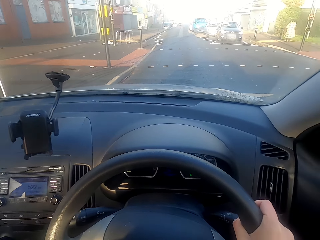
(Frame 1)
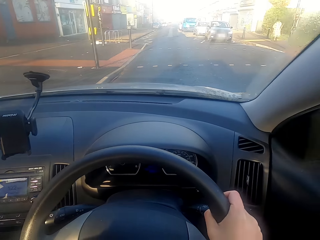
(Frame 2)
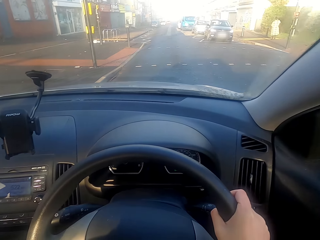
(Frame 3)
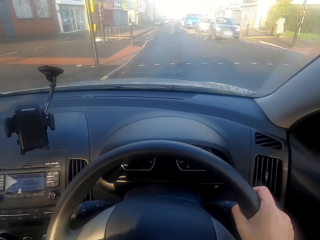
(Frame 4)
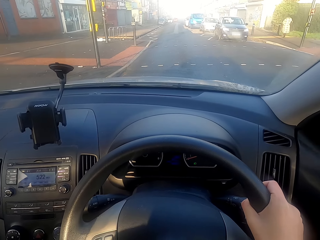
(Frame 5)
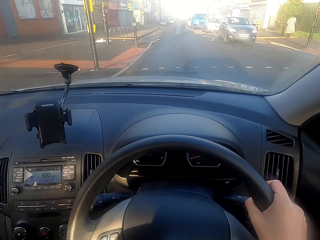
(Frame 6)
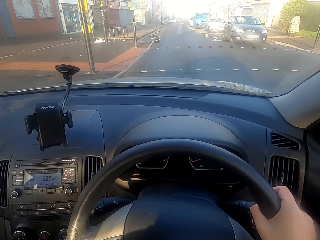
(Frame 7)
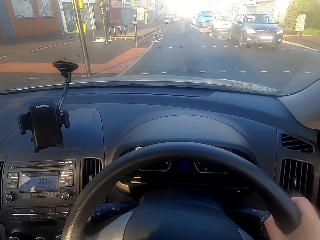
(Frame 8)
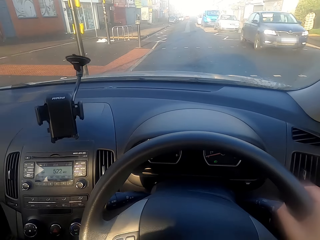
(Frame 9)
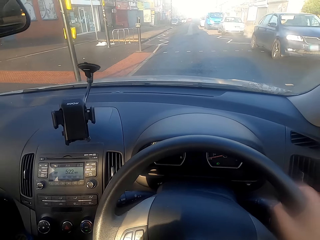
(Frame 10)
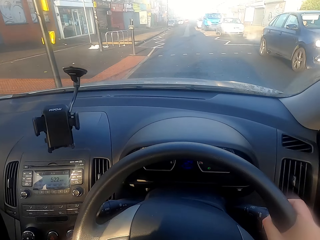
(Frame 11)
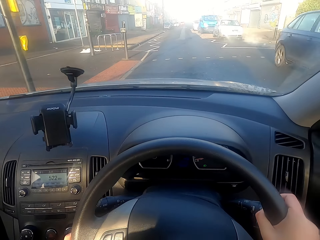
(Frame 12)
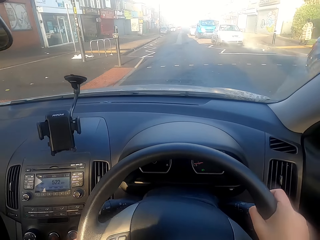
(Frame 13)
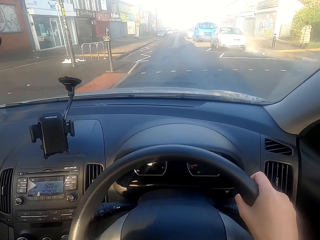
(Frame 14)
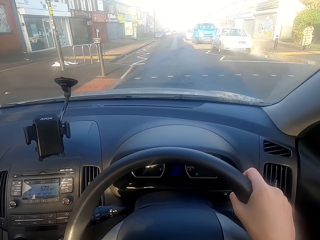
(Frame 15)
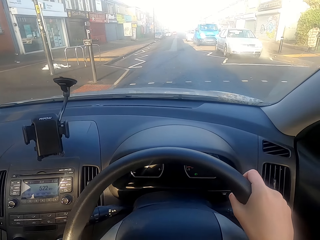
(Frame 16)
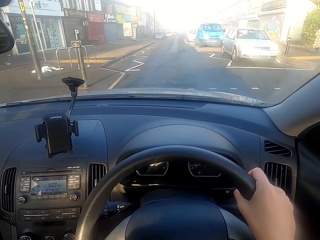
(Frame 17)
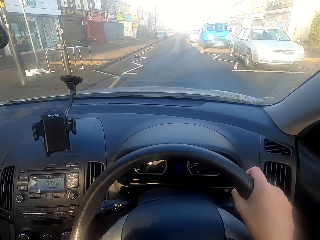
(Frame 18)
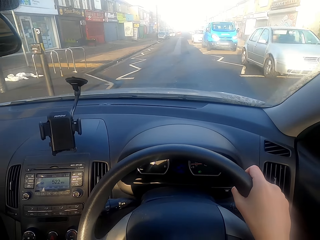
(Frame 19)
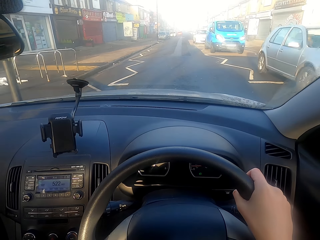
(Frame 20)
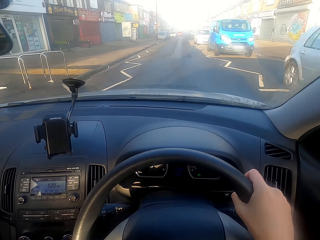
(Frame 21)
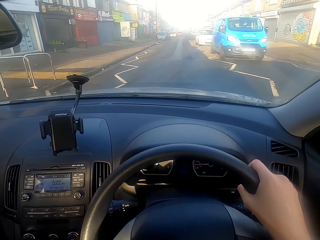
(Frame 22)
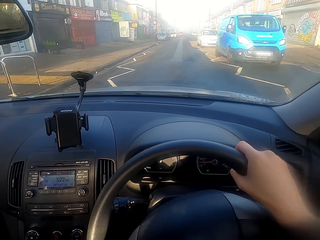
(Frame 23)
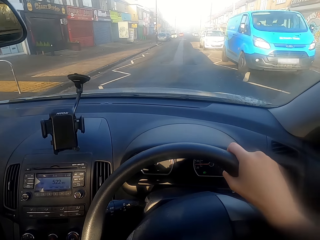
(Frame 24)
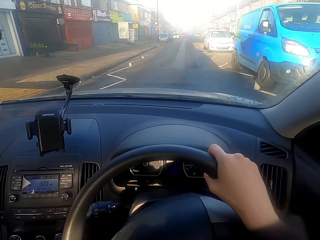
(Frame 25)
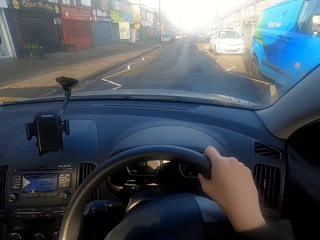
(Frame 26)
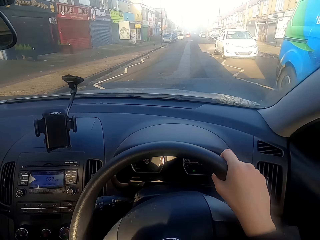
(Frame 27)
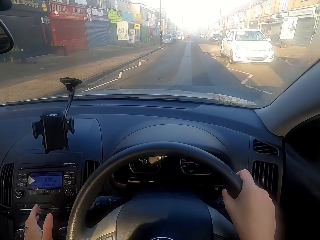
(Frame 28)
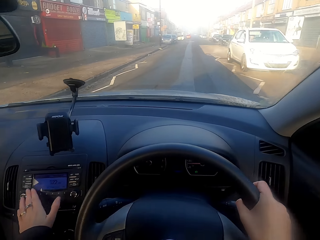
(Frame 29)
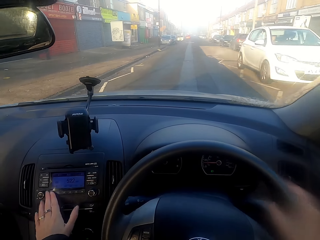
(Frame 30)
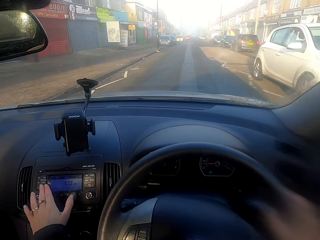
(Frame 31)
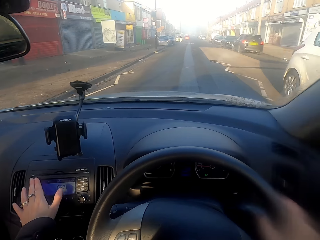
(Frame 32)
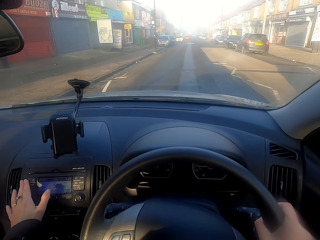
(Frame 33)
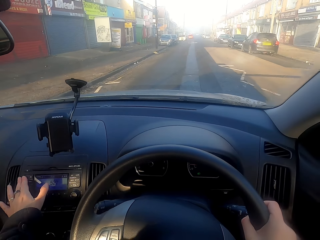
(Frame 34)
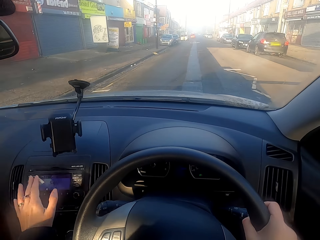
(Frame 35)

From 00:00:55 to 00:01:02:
The camera wearer drives the car along the road.

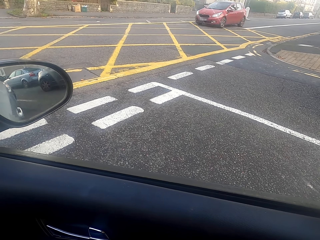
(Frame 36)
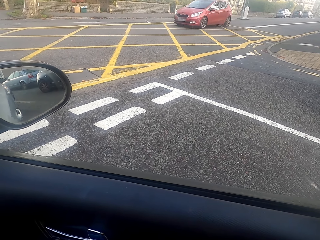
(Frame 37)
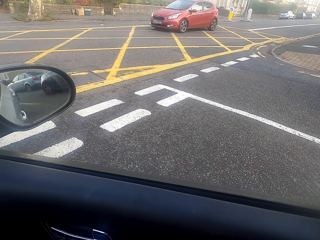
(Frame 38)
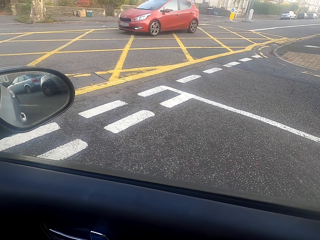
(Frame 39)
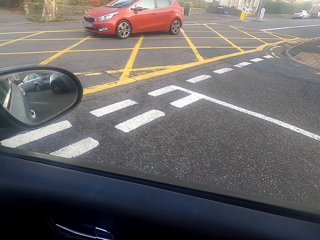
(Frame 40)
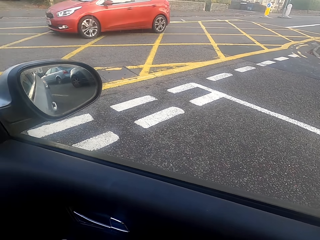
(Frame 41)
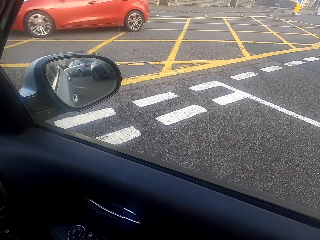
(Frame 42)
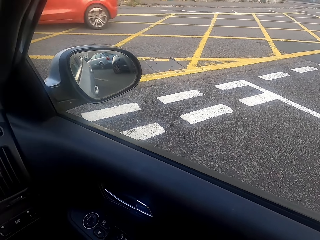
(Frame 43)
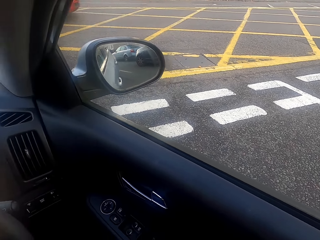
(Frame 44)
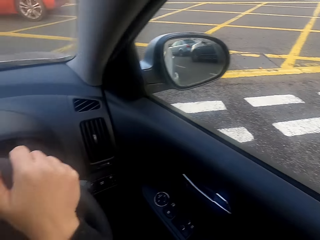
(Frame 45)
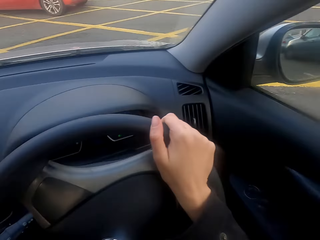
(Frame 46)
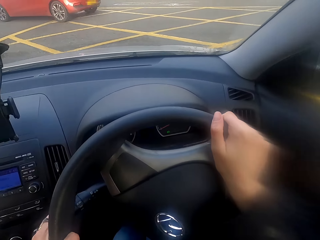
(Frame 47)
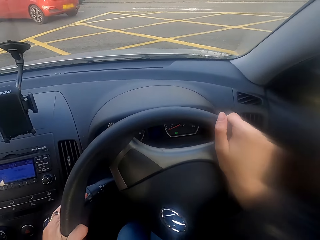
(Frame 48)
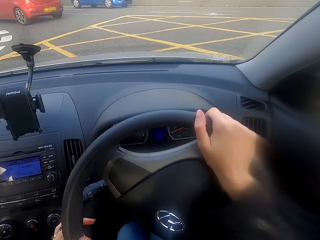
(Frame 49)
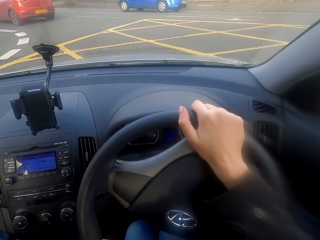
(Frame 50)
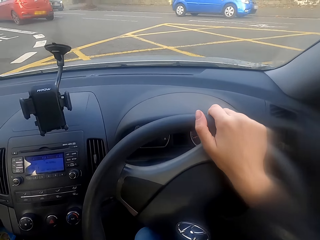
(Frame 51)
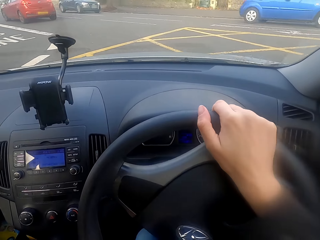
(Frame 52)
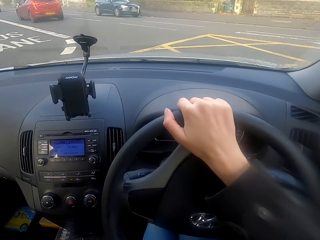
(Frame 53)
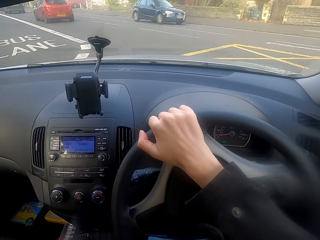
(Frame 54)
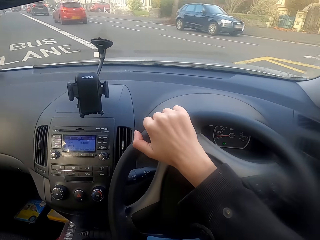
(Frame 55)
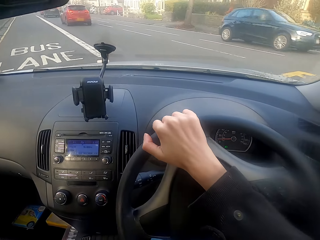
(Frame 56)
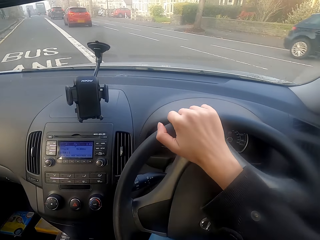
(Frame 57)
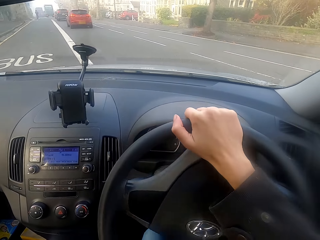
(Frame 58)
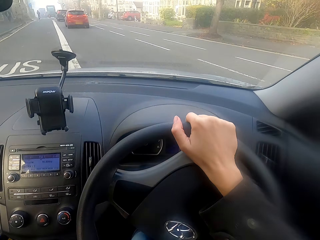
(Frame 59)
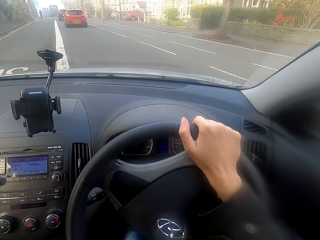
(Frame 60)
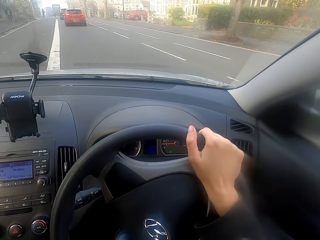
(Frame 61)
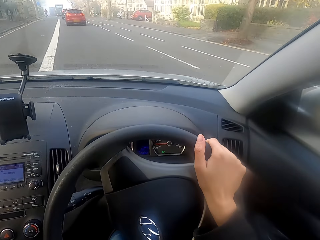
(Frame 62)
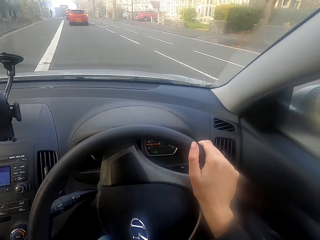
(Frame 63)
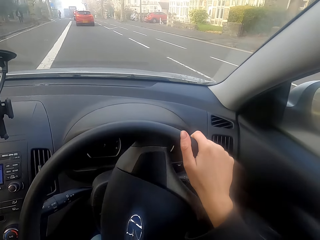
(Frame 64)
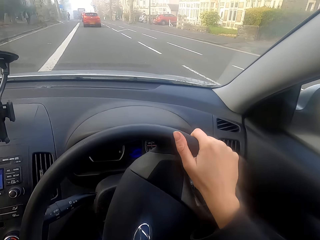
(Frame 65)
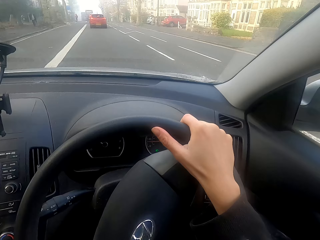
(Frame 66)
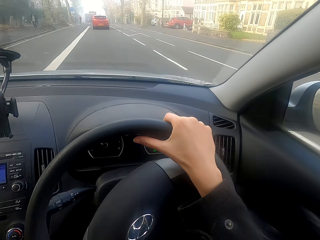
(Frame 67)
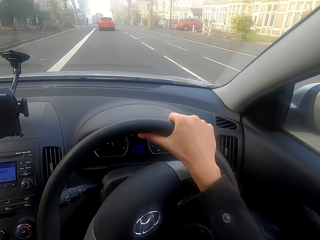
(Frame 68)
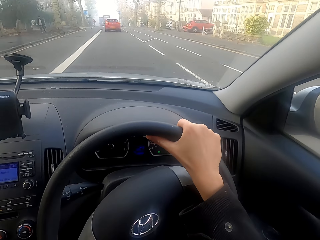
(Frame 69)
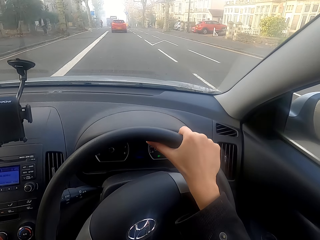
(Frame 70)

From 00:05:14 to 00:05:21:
The camera wearer drives along the road.
